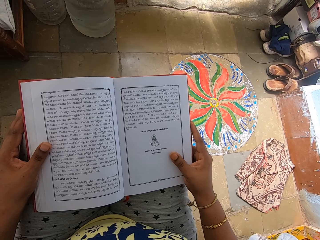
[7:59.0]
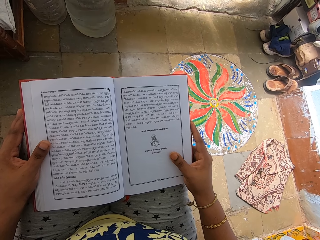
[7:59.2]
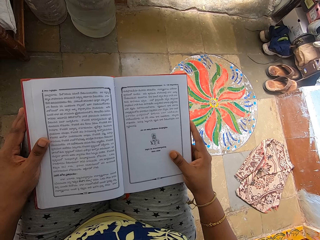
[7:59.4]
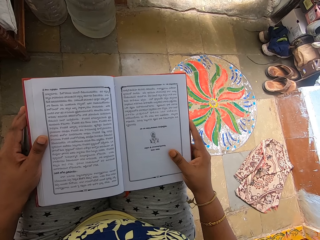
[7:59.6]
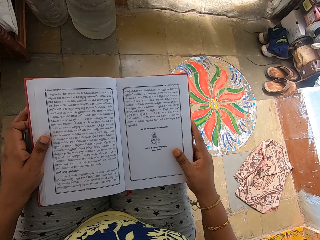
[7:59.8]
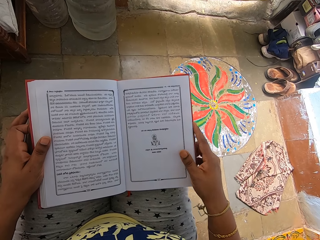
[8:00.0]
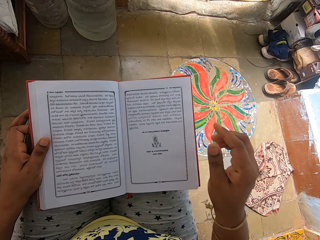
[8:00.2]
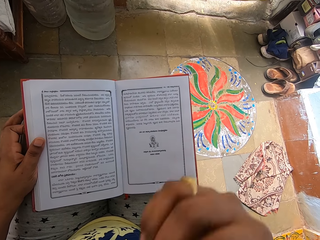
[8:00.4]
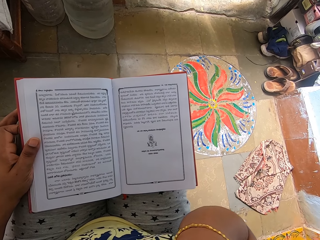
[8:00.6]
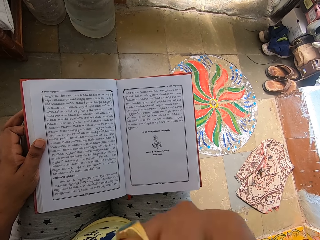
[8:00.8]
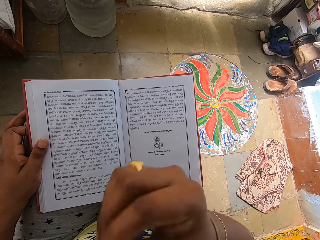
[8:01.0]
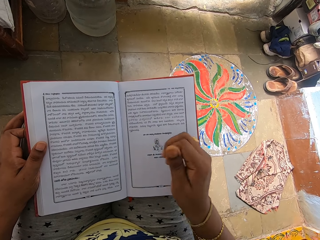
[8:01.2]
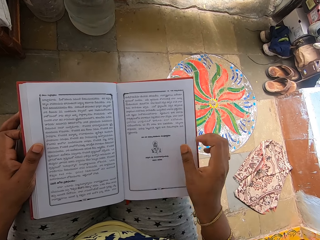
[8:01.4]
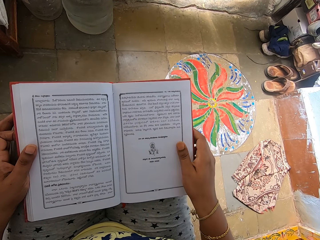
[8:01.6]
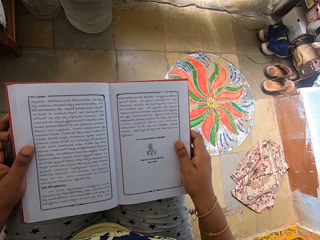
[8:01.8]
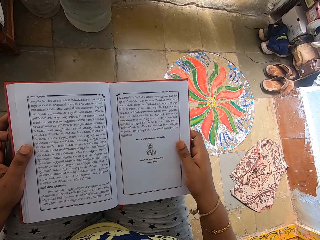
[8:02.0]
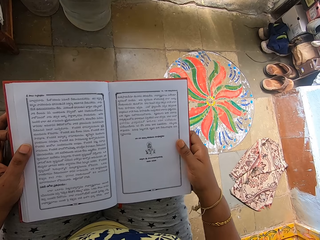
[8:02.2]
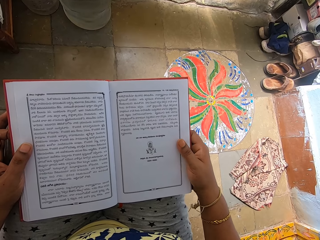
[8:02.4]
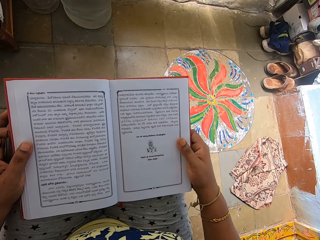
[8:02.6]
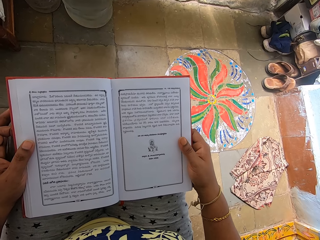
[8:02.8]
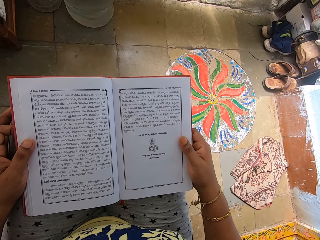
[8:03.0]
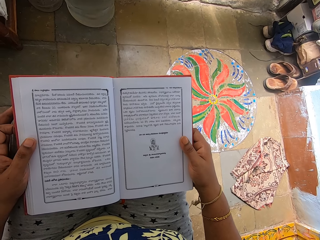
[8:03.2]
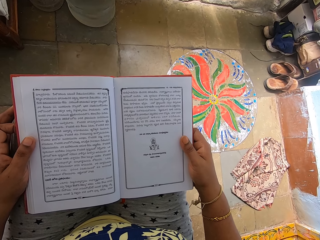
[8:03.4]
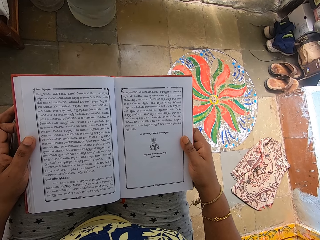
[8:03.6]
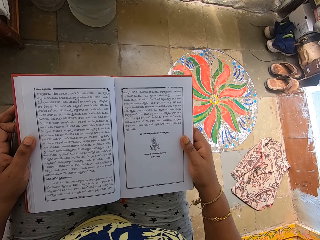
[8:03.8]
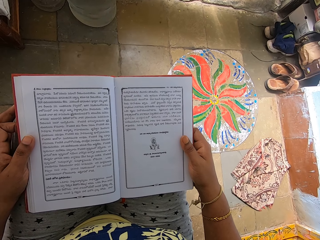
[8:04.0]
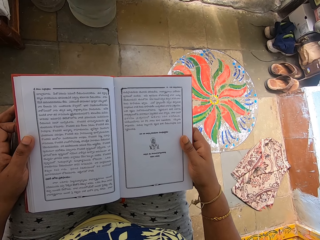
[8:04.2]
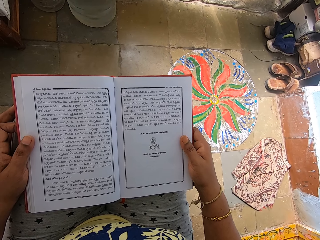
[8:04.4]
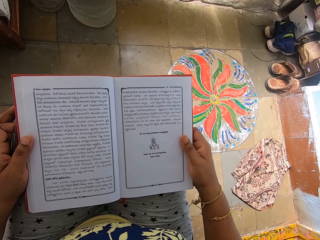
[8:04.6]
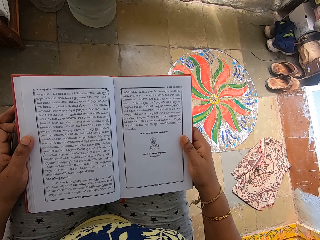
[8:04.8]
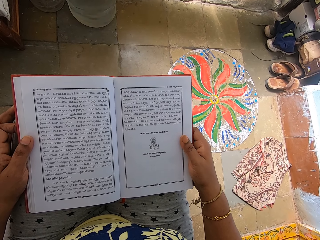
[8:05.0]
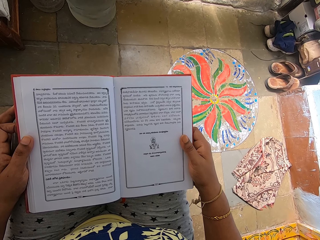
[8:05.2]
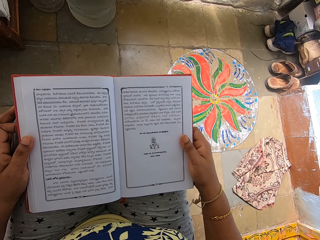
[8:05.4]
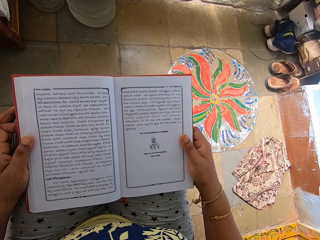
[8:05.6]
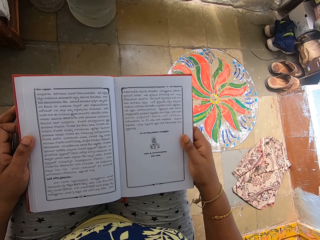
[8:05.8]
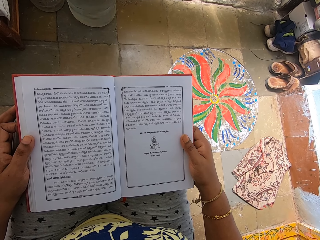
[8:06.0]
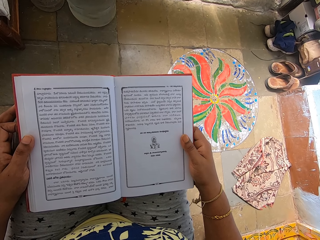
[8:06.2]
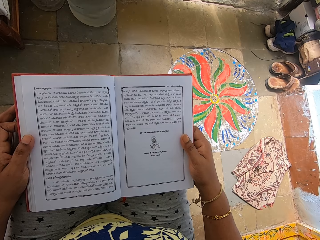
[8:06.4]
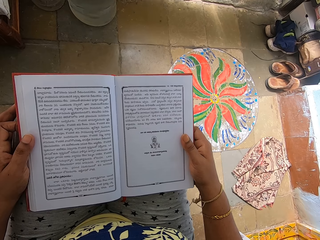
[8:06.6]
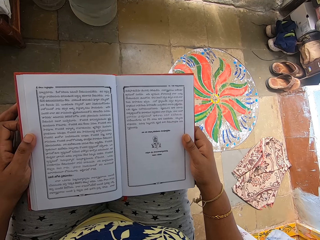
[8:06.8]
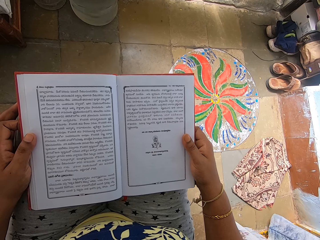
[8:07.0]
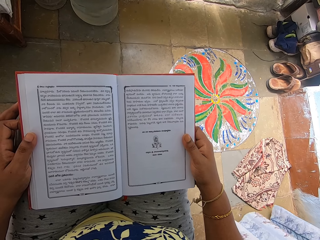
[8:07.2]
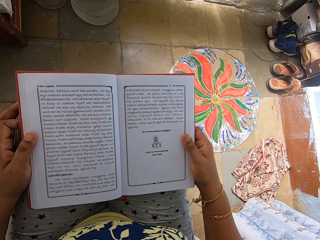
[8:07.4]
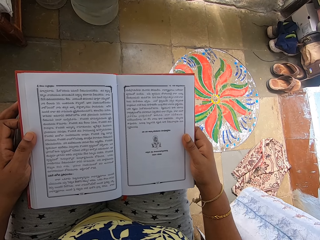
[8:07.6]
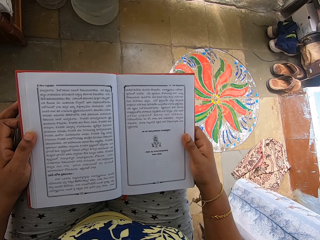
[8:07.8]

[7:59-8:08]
The camera wearer reads the book. She touches her face with her right hand. She holds the book with her right hand. She reads the book.
